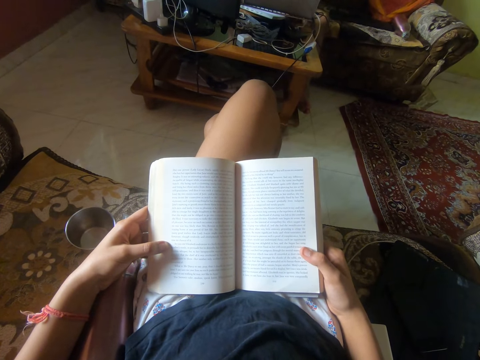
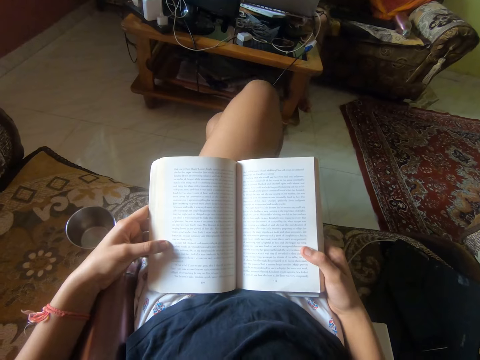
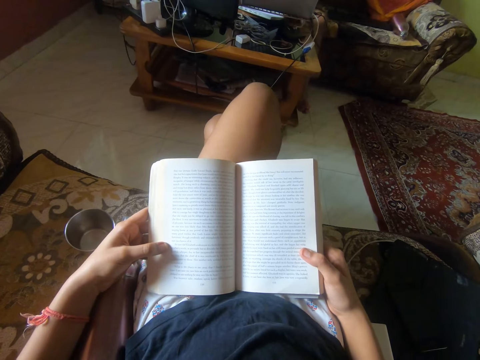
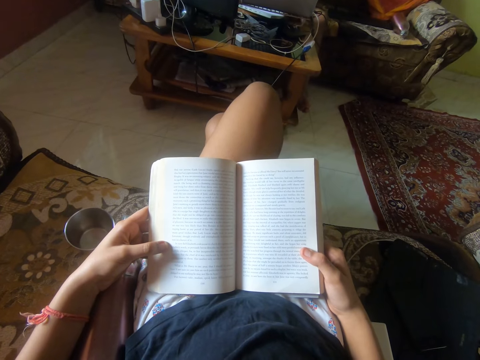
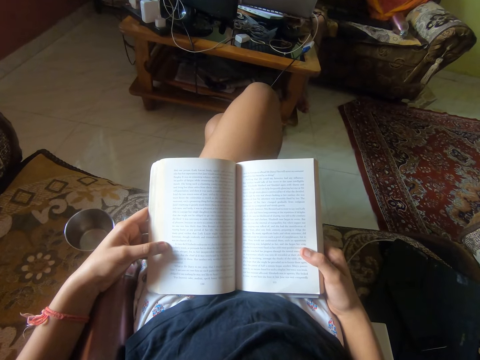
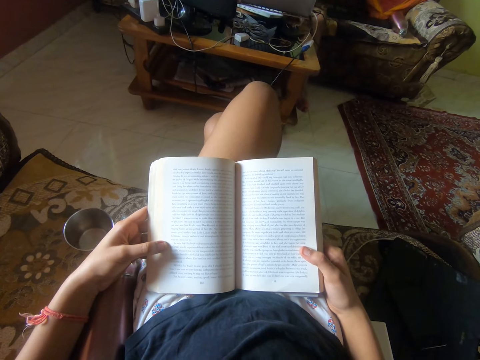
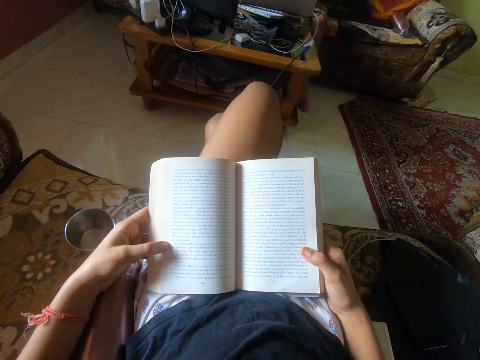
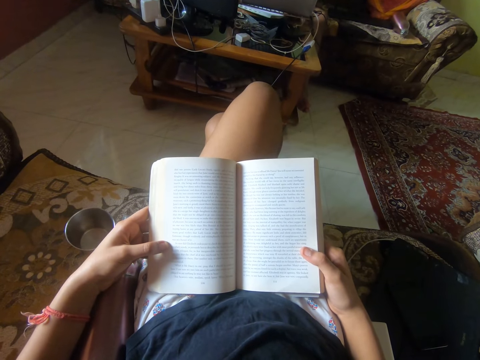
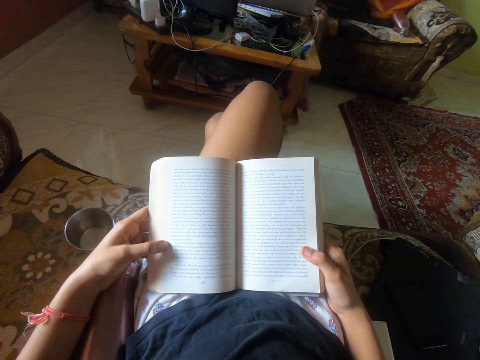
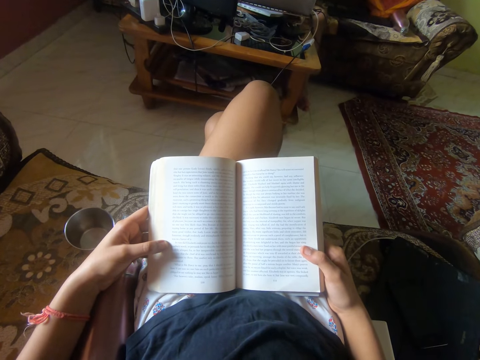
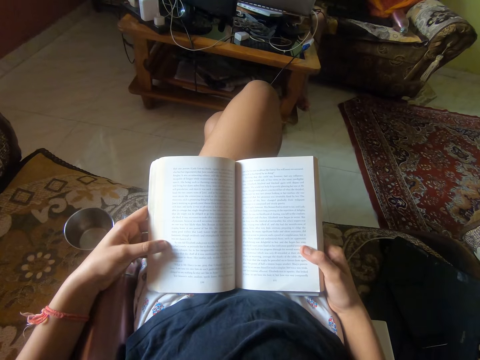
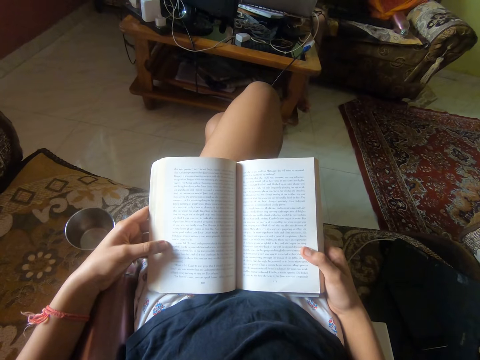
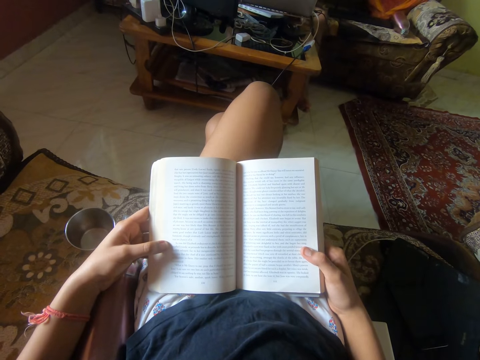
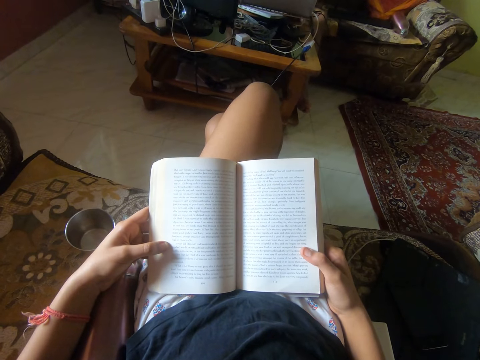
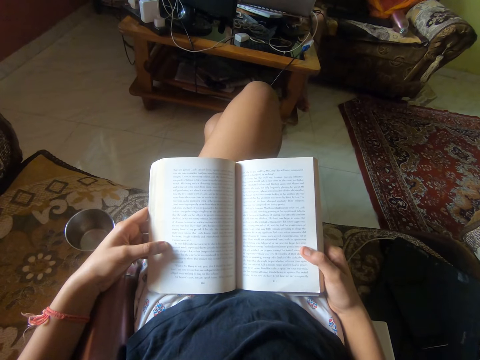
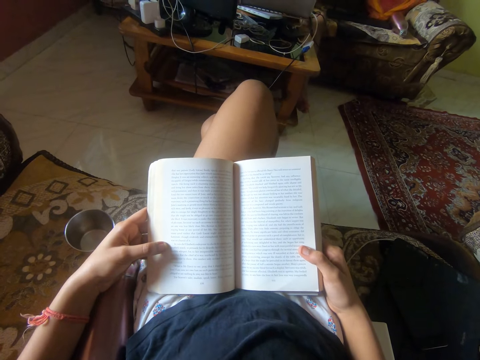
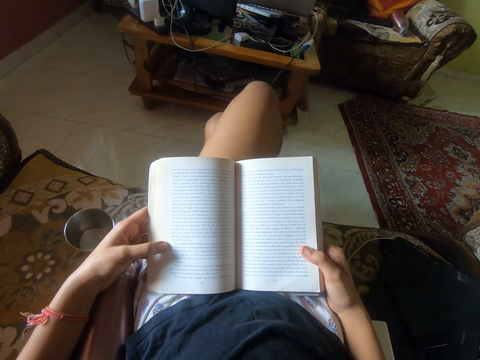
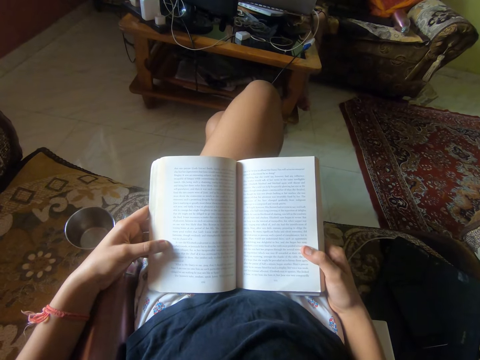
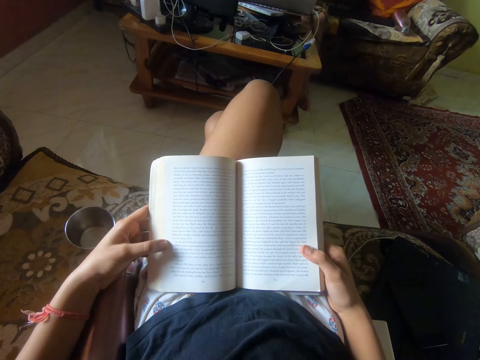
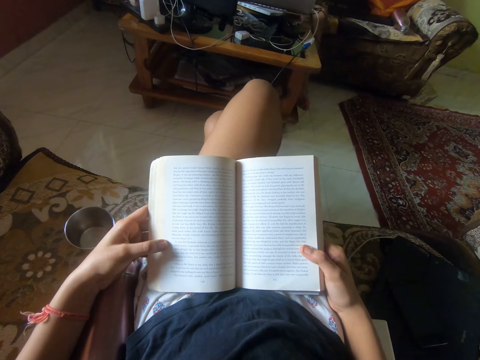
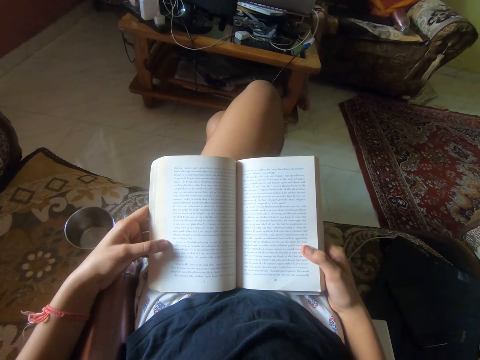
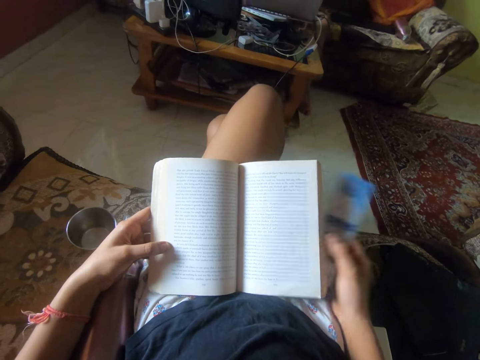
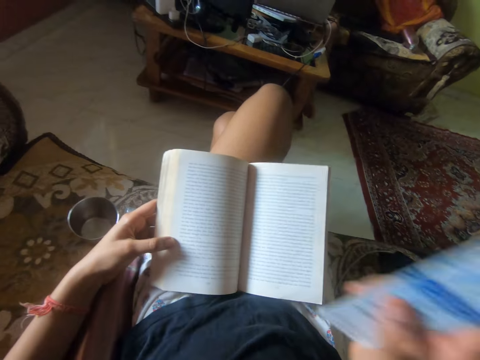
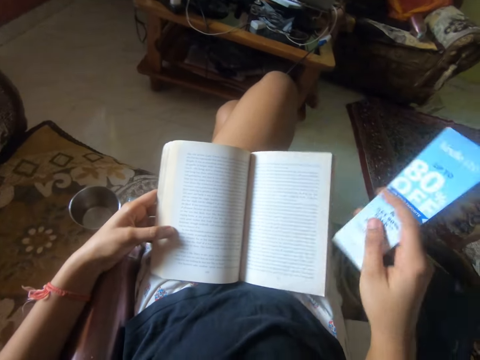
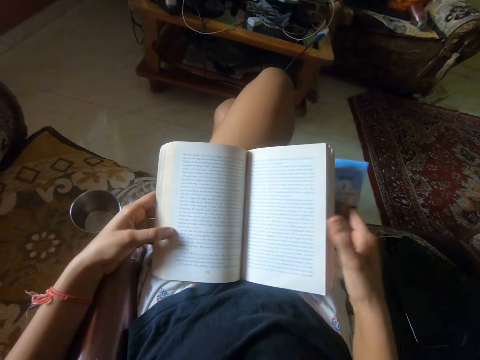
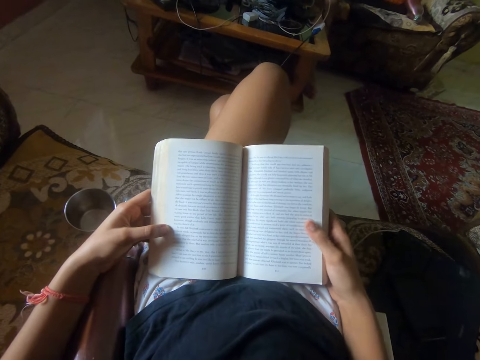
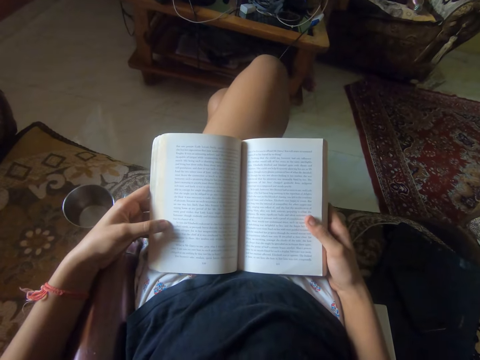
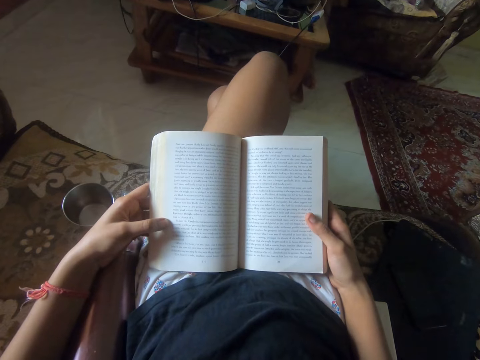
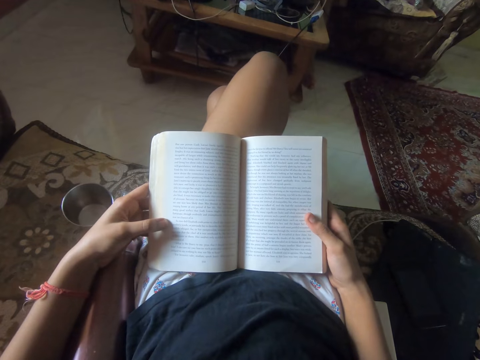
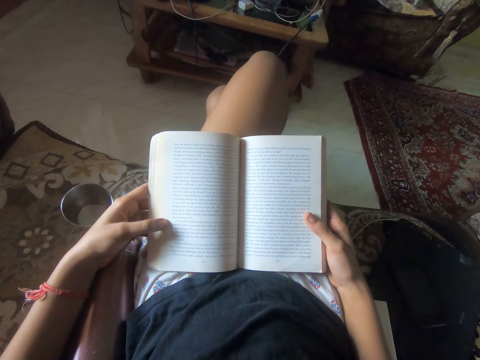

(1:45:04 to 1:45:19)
The camera wearer moves the legs. They remove a book divider from the side of the novel. They lift the hand. They touch the novel with the book divider. They return the book divider to the side of the novel. They hold the book. They read the novel on the cushion chair.

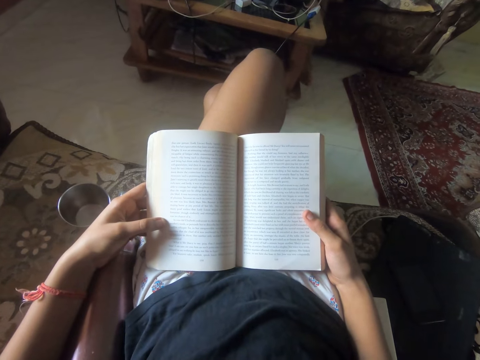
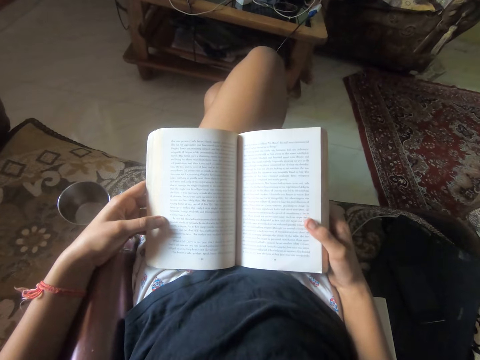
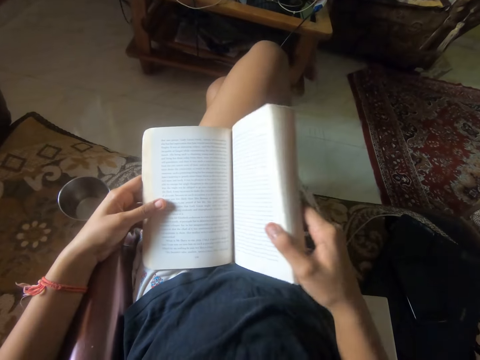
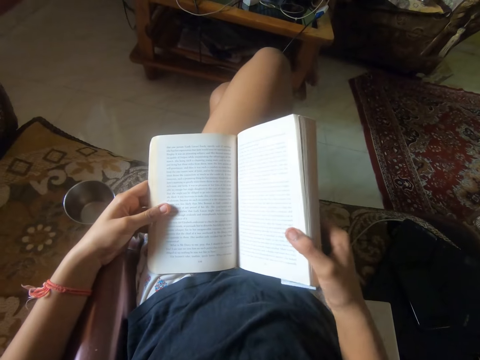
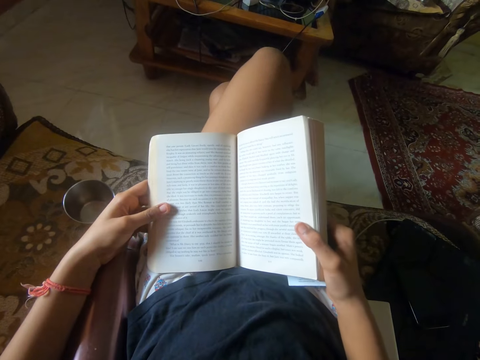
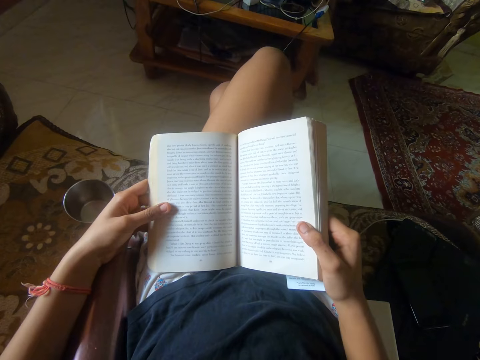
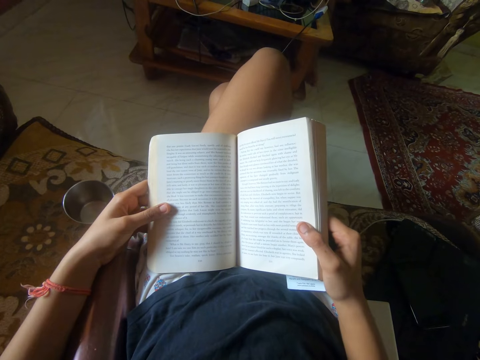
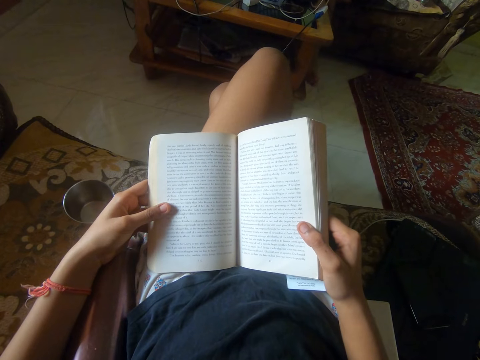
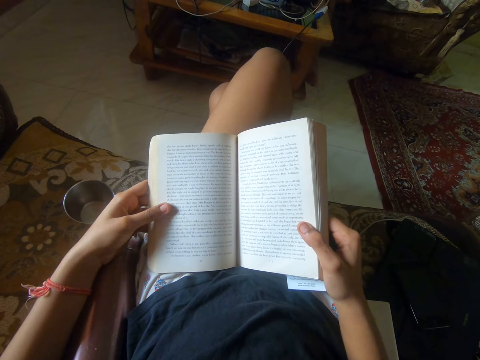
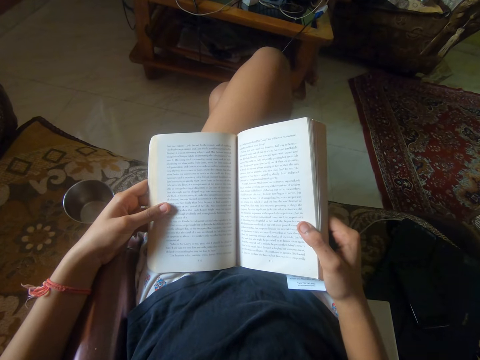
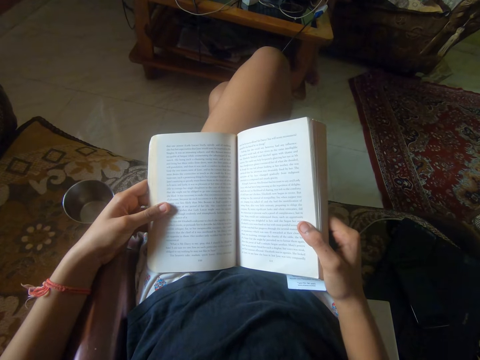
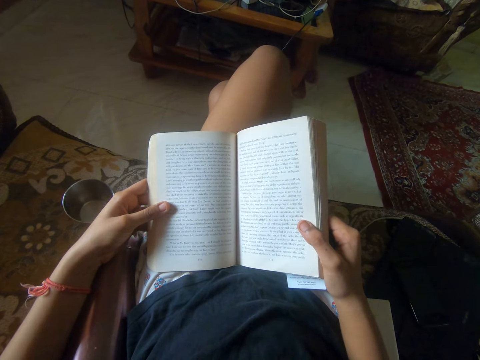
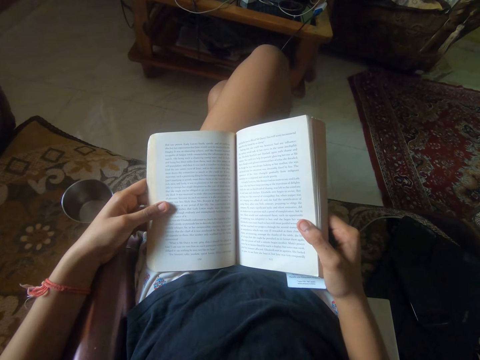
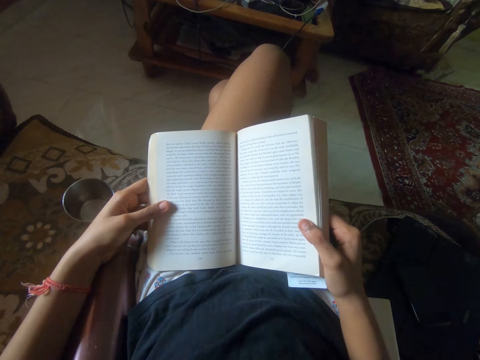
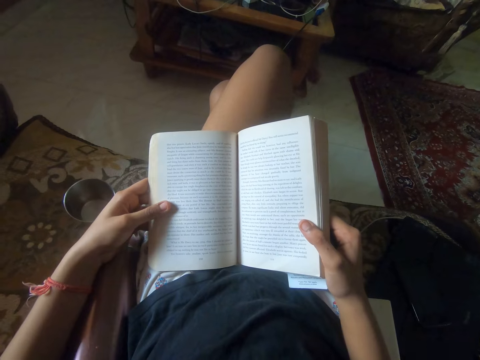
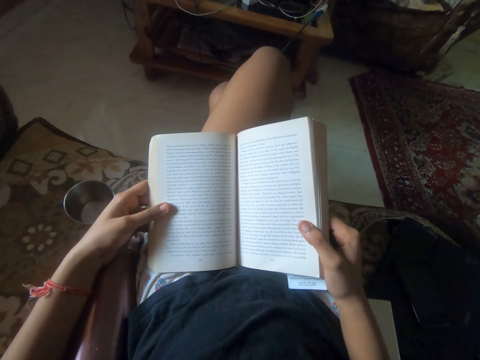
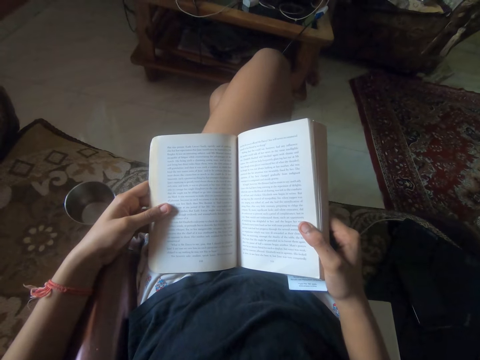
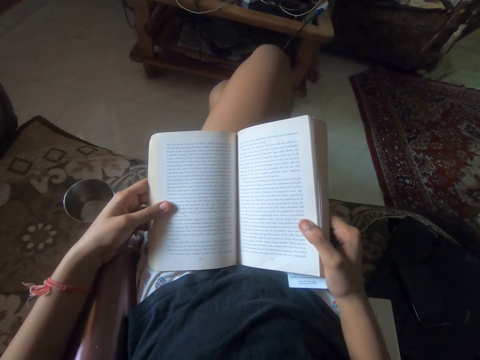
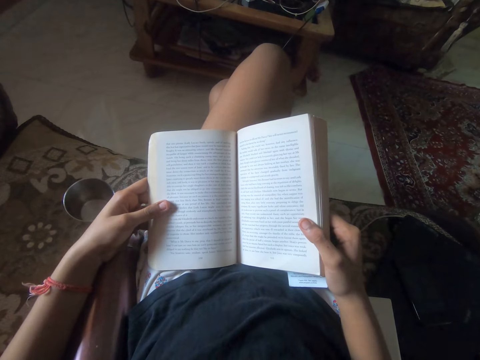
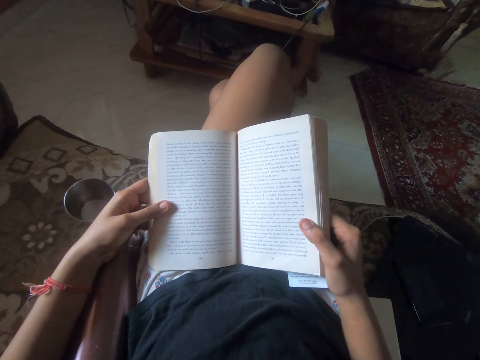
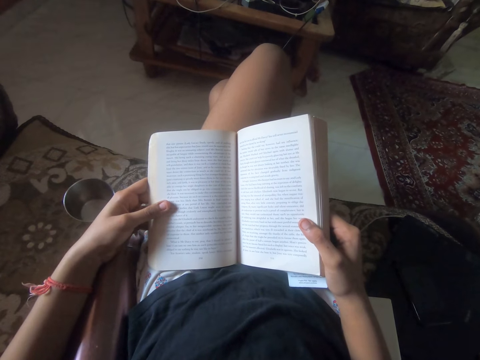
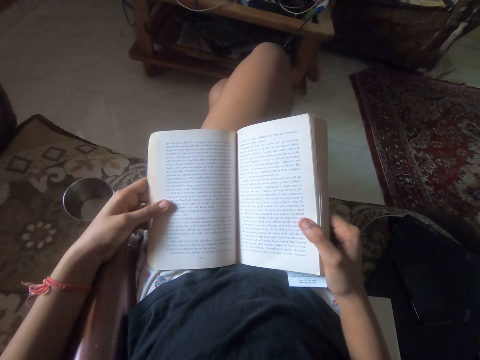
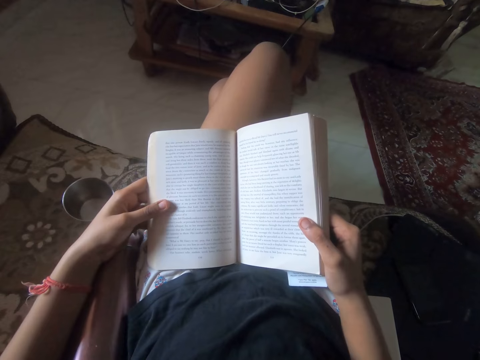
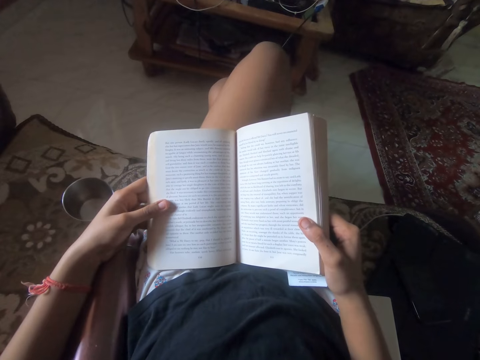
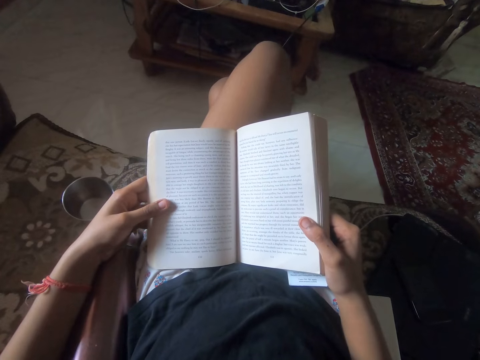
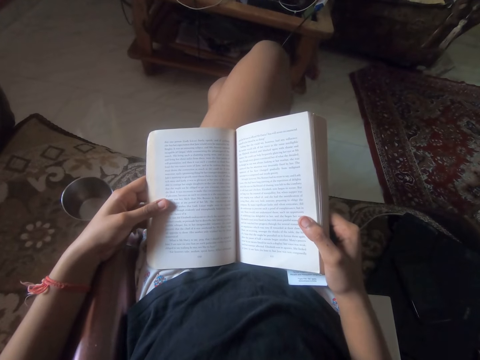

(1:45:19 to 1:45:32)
The camera wearer moves the novel with her right hand. She lifts the book. She reads the novel on the cushion chair.
